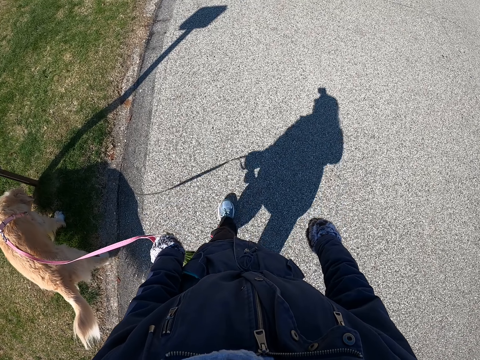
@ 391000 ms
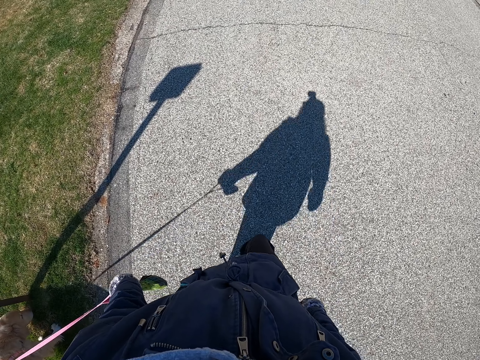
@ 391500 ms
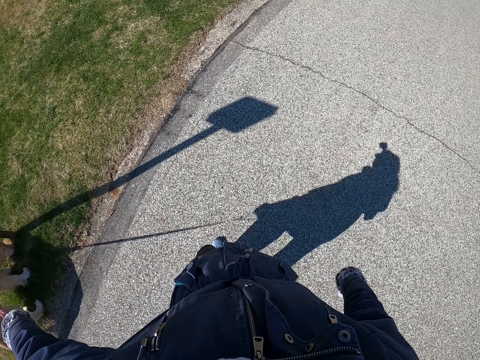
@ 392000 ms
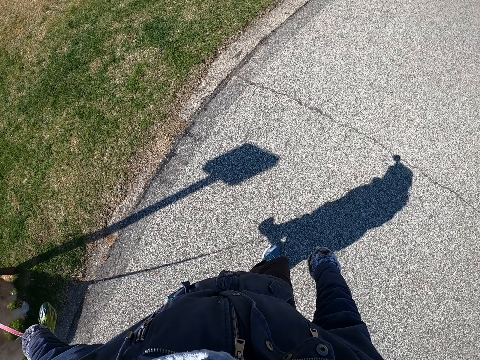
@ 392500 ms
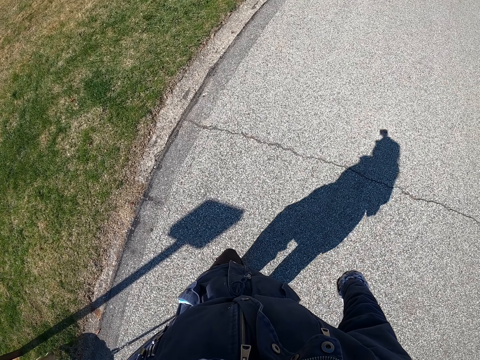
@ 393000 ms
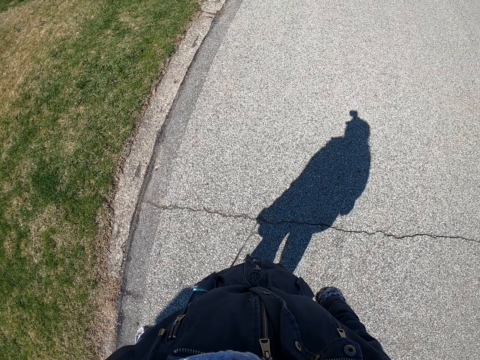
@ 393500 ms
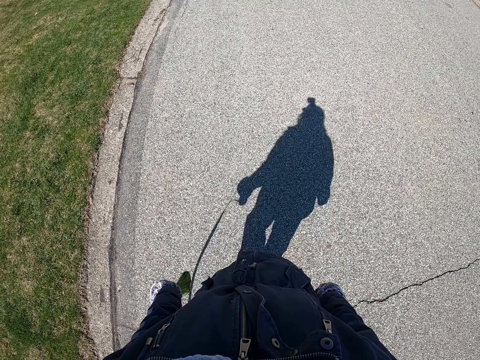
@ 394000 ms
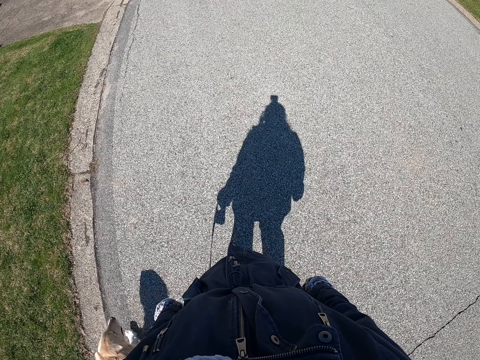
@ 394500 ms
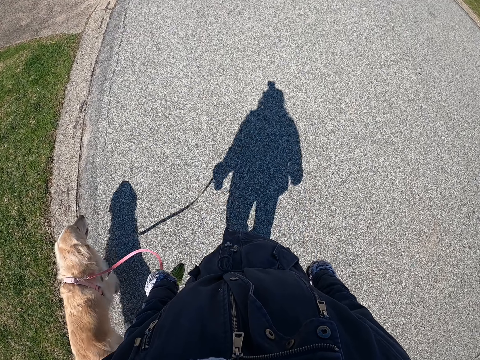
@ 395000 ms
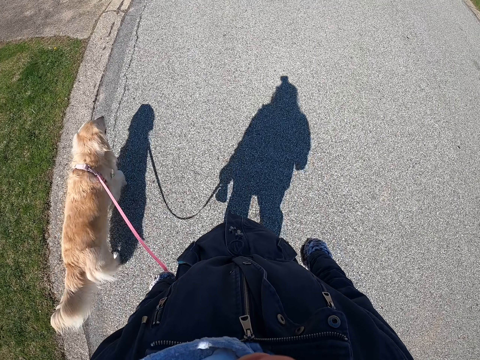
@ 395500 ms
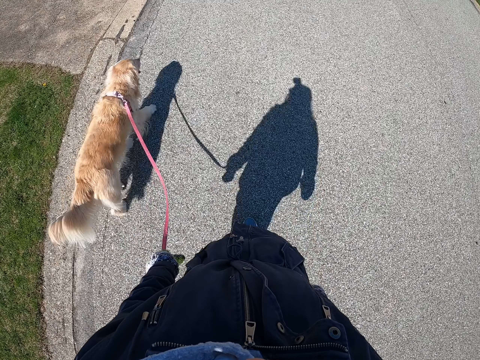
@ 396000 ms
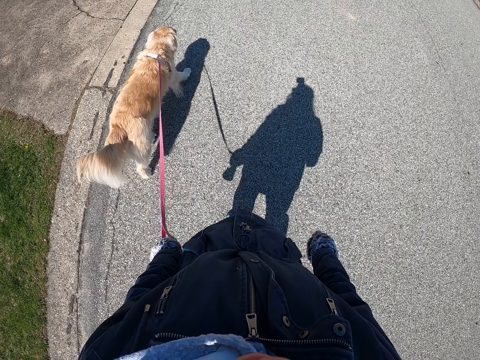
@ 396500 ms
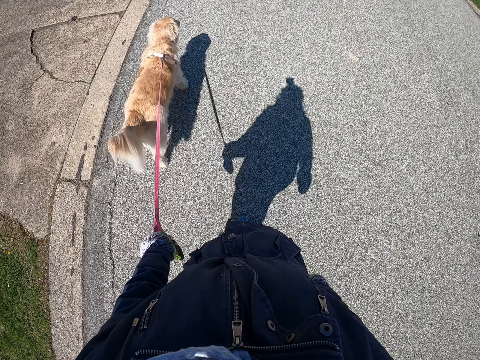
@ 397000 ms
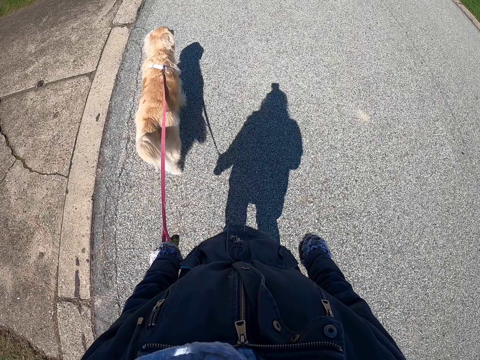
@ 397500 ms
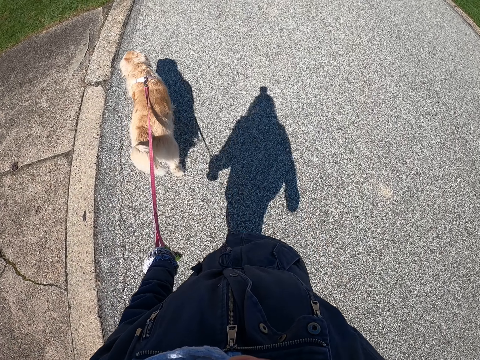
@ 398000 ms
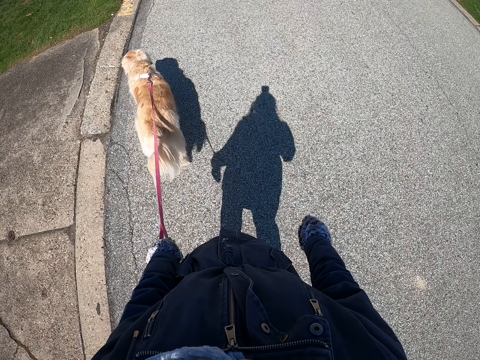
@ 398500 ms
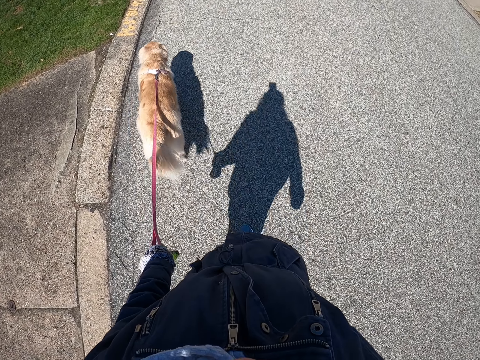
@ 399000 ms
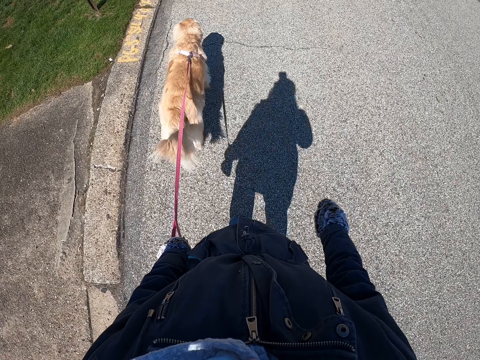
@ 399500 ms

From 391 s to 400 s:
The camera wearer moves the dog leash with his left hand. He looks around. He walks on the road.

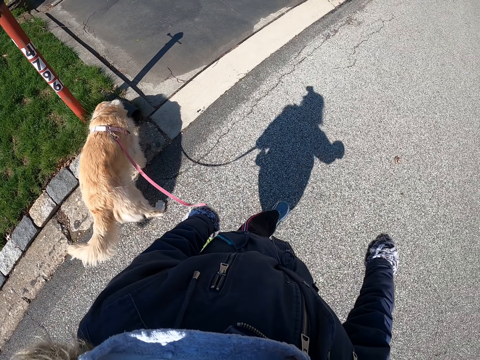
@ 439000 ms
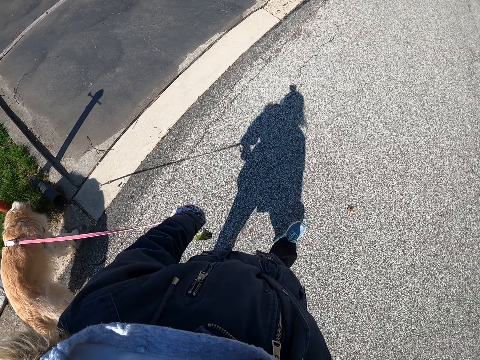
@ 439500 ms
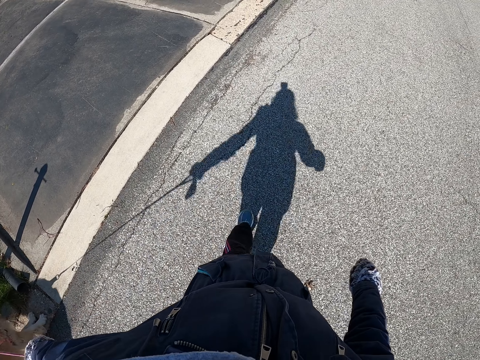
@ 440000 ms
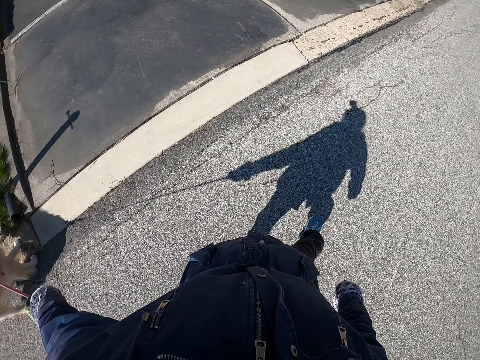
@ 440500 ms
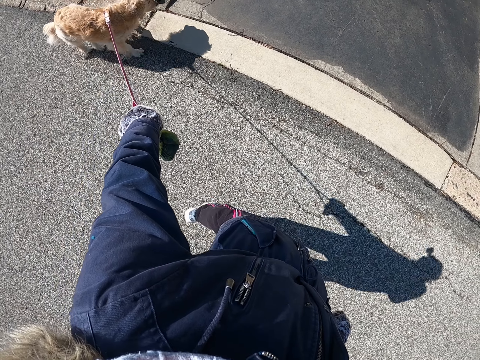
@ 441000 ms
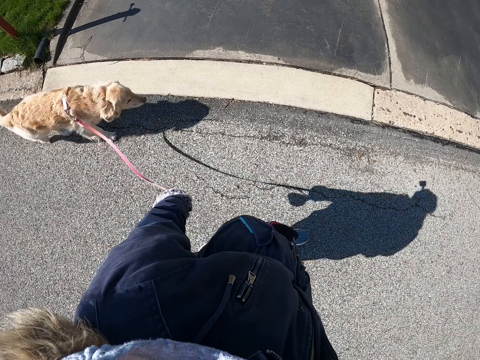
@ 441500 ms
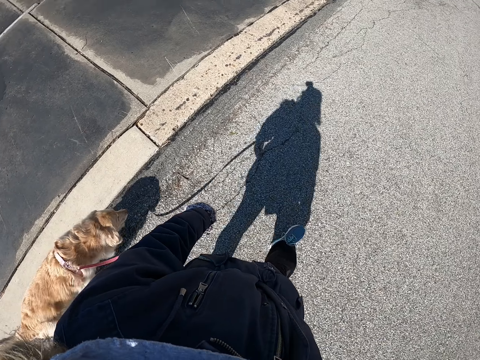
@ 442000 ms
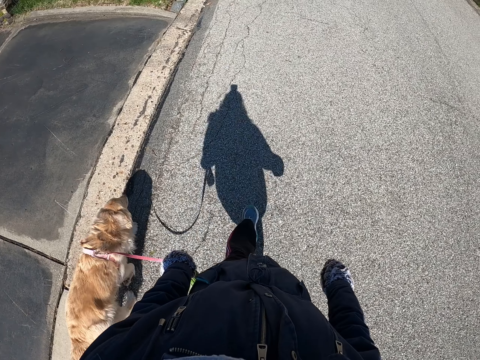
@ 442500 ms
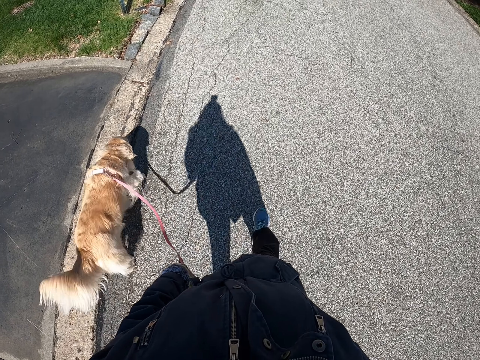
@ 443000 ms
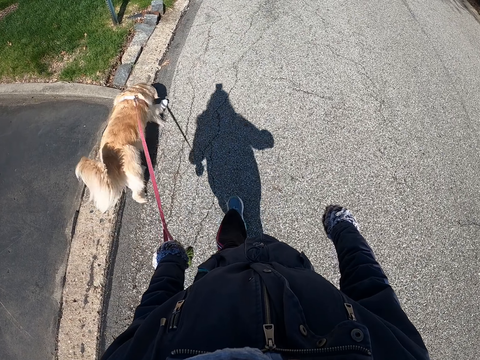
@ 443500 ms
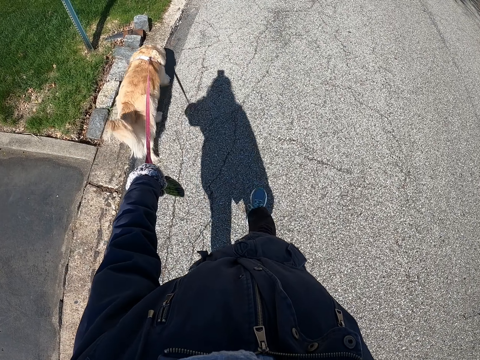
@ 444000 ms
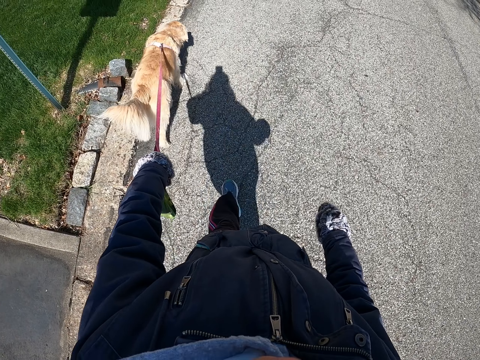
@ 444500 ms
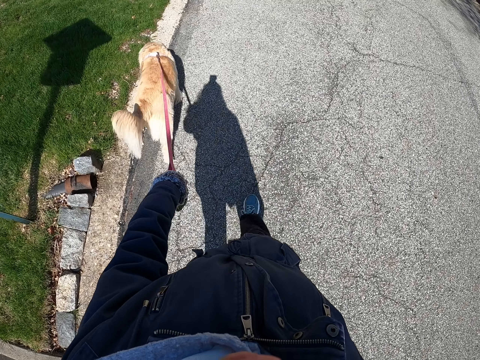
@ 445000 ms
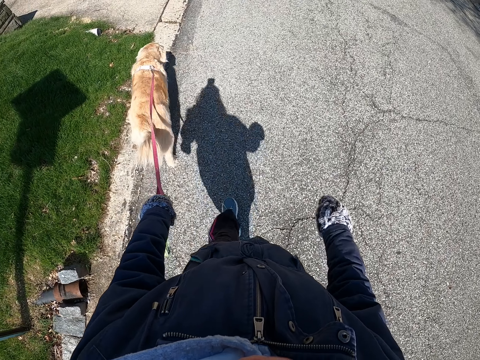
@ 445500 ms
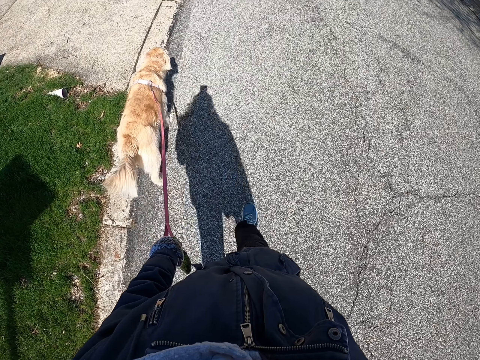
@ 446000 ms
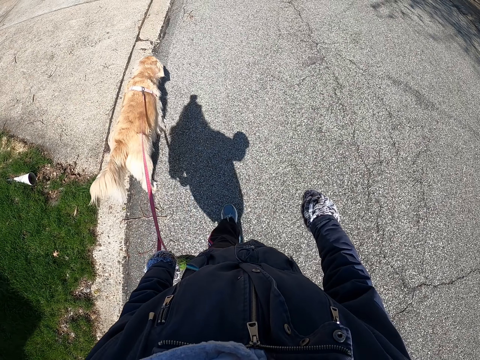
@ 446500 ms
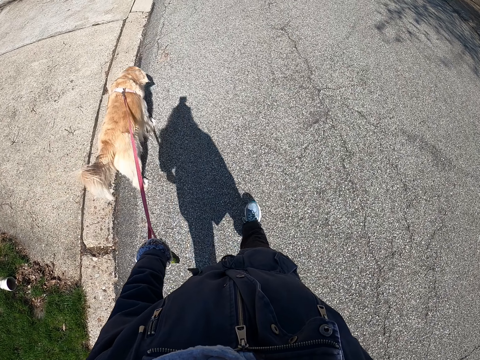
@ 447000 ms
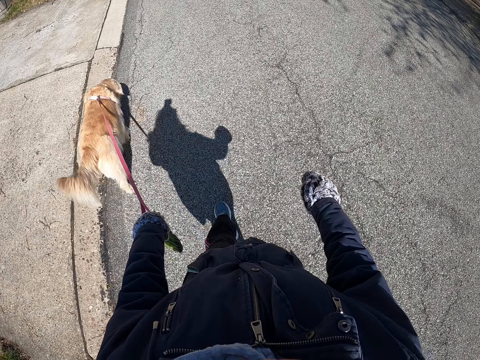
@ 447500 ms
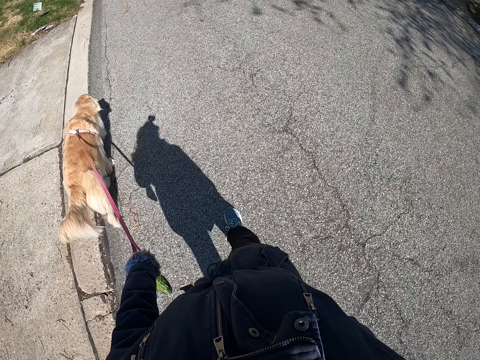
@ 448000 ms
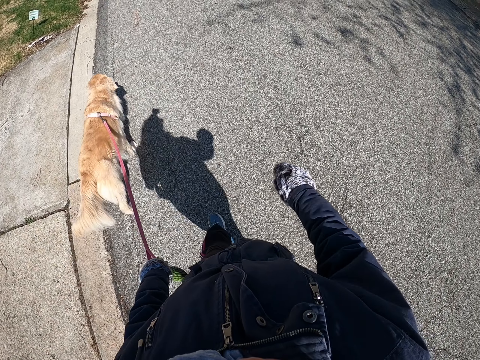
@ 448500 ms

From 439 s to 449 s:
The camera wearer pulls a dog with a rope. He moves the dog leash with his left hand. He walks with the dog on the road.

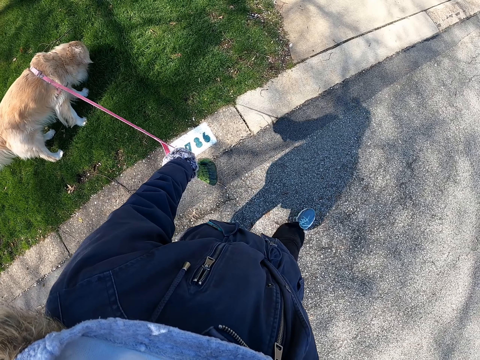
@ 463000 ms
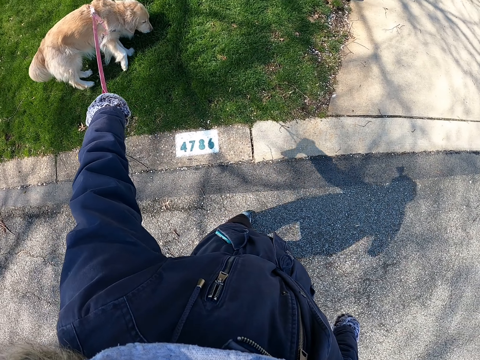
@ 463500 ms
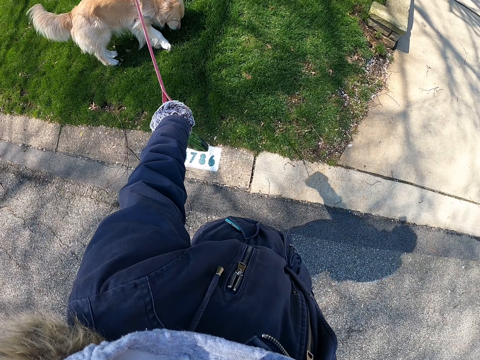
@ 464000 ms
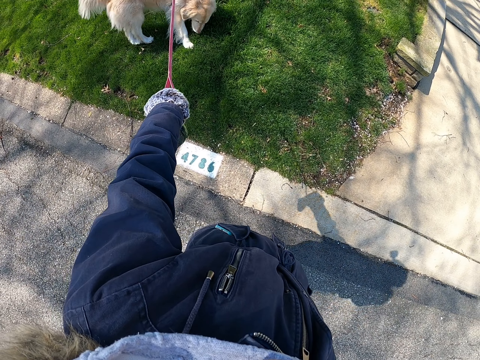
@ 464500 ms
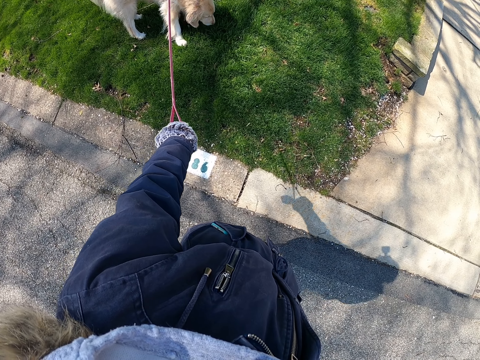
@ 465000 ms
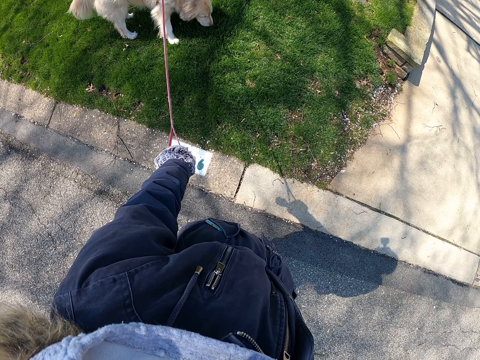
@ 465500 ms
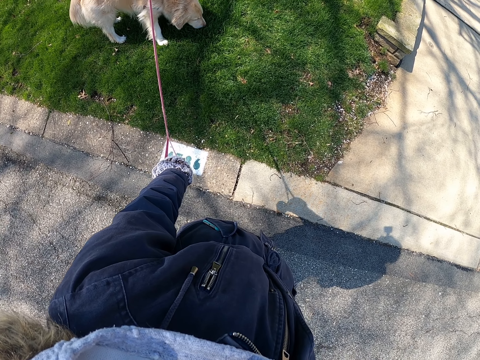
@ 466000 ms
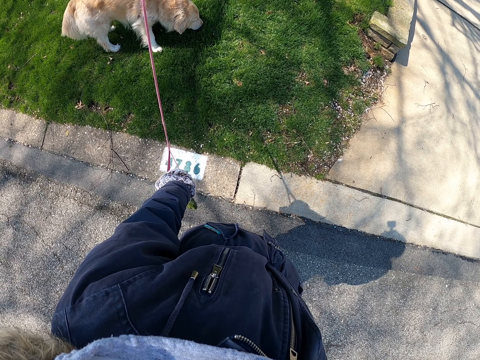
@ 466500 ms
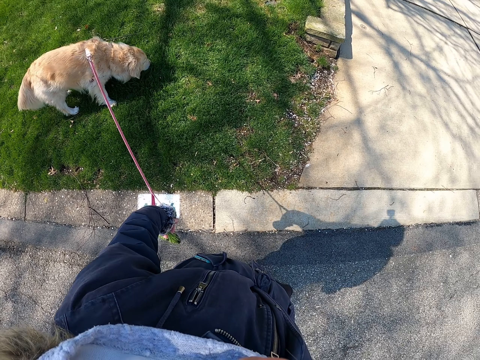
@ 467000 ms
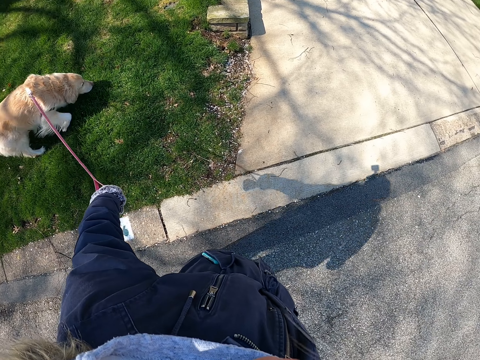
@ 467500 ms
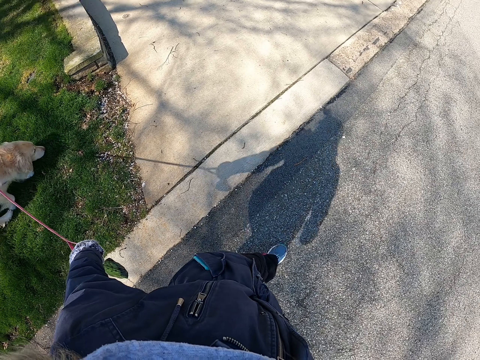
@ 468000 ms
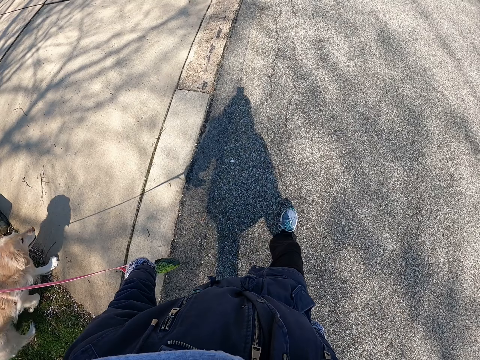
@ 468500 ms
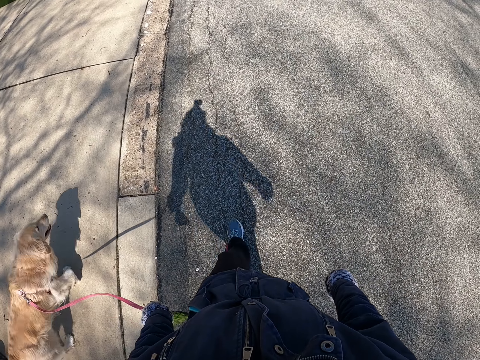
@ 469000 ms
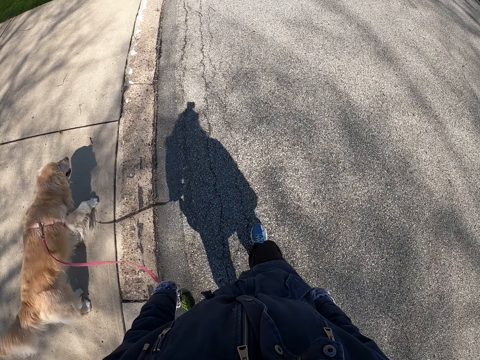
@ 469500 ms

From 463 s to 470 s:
The camera wearer stops walking. They look around. They walk with a dog.
